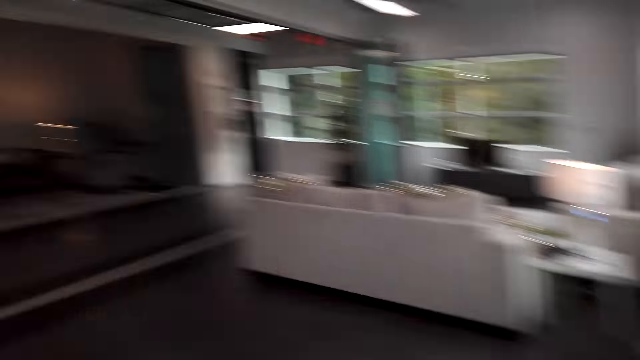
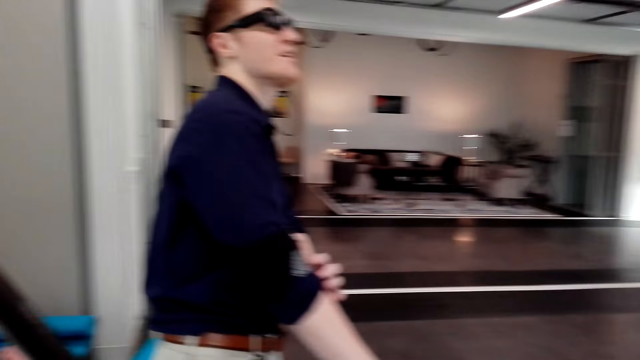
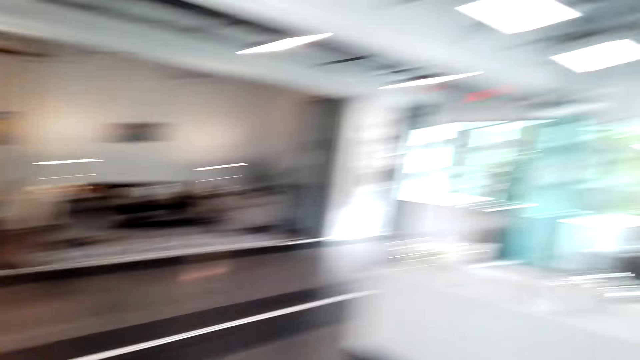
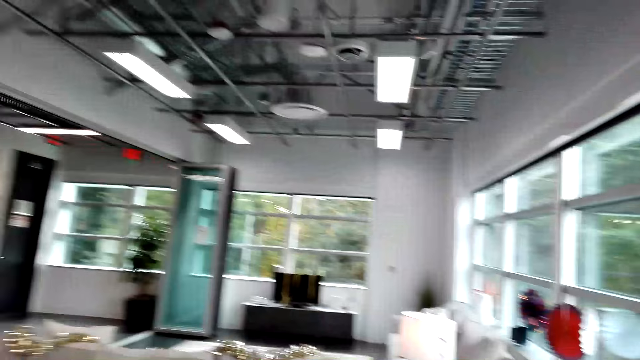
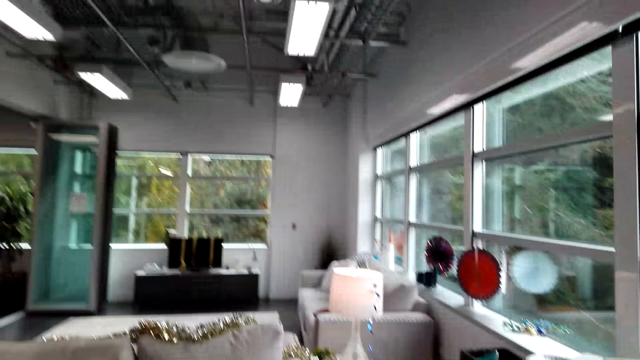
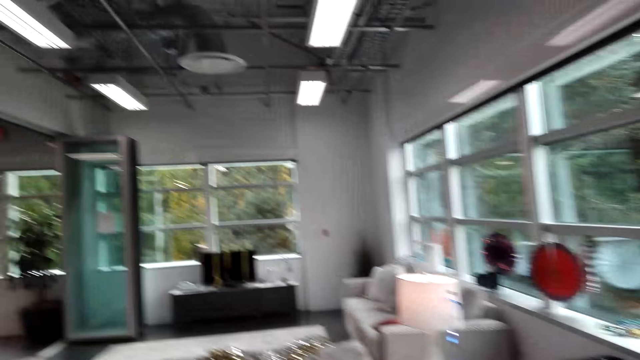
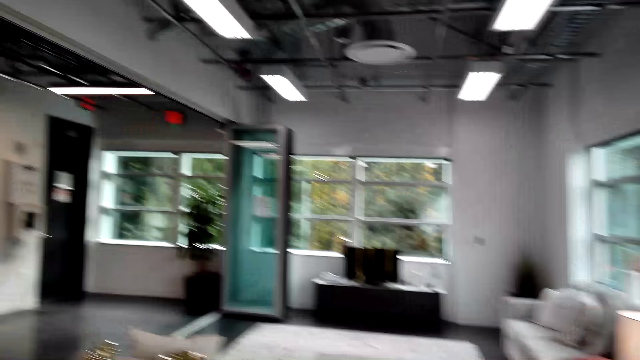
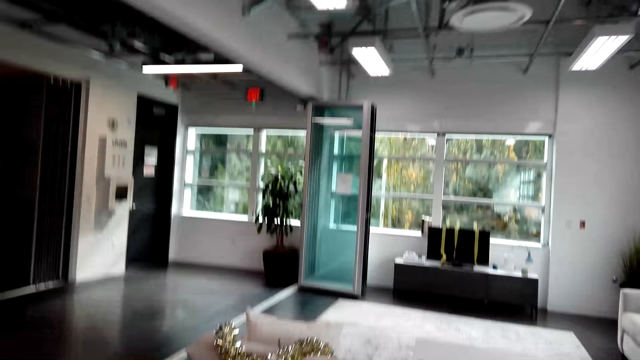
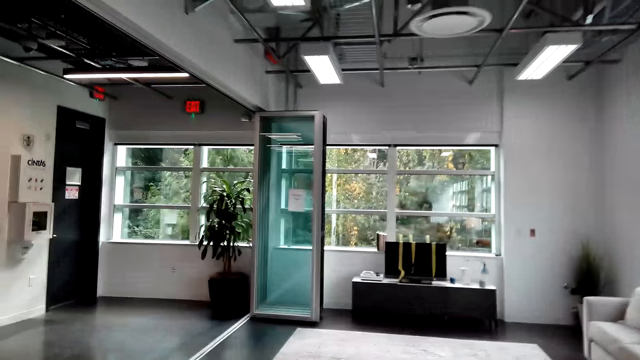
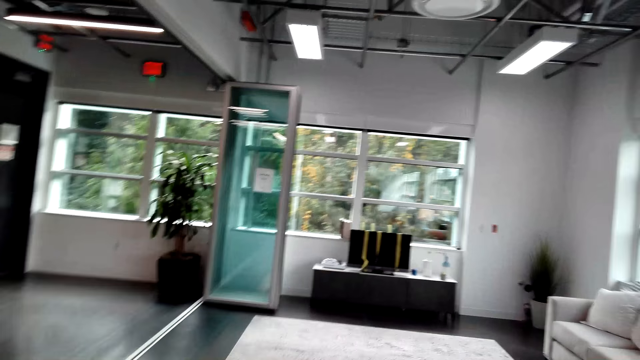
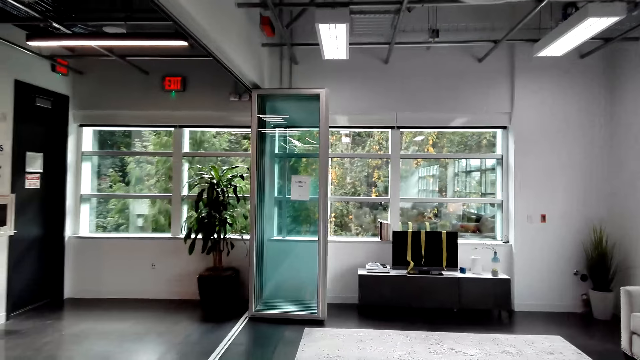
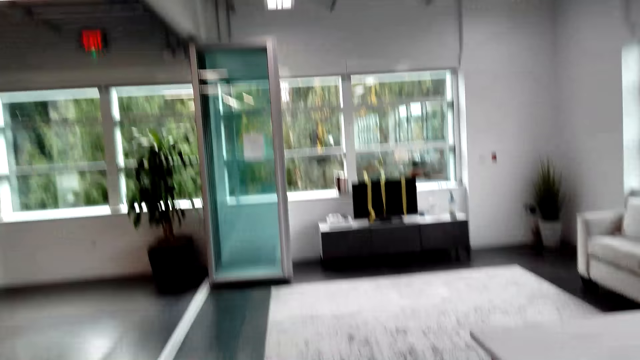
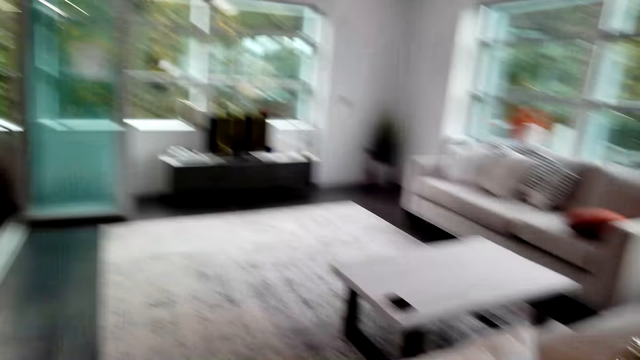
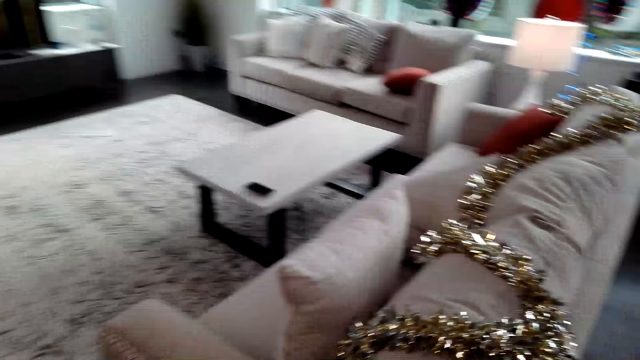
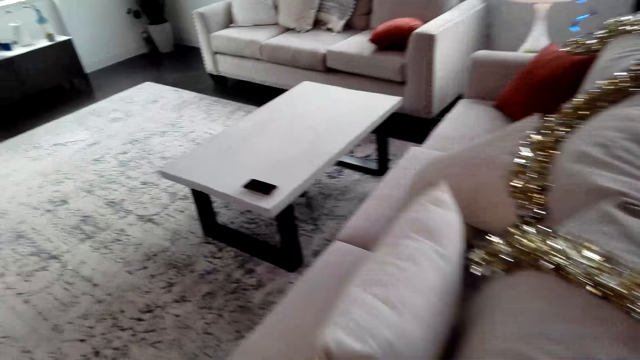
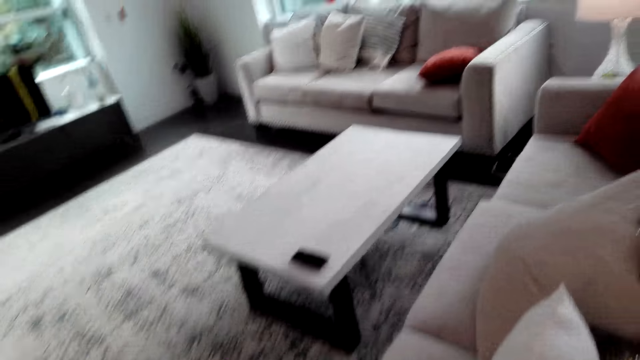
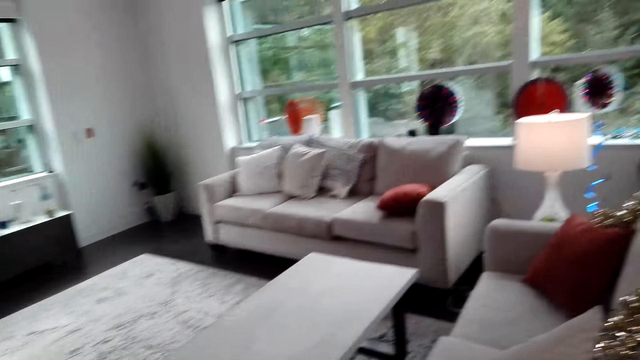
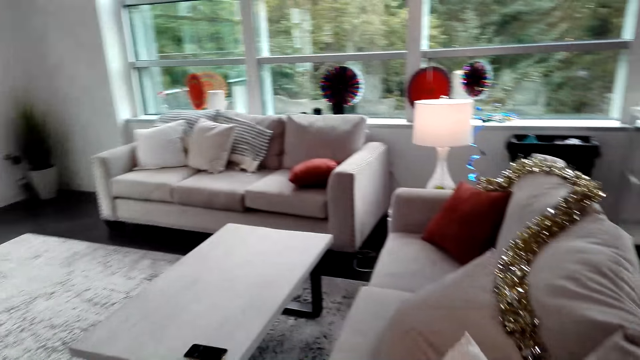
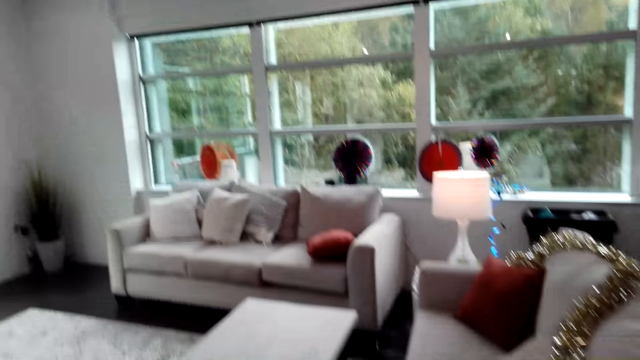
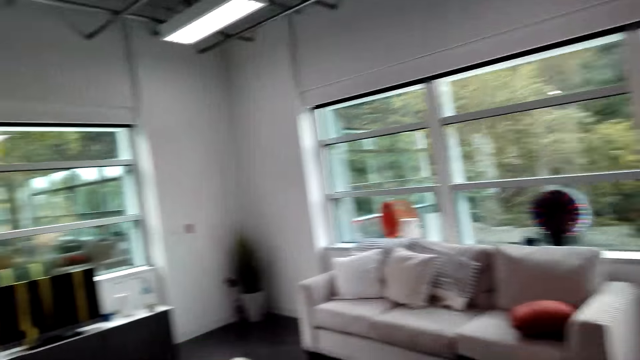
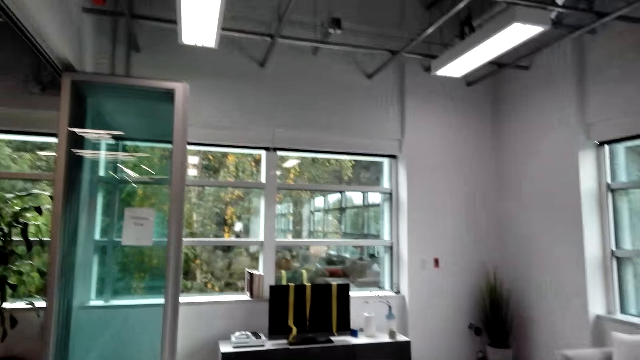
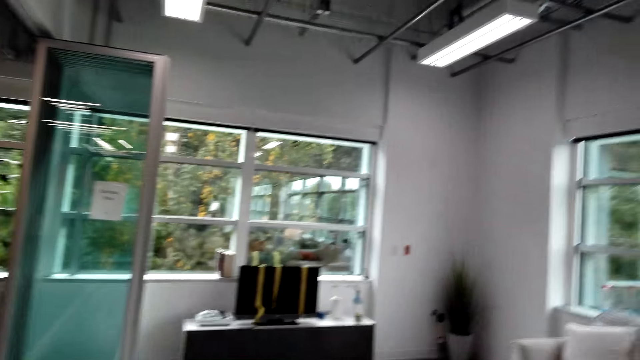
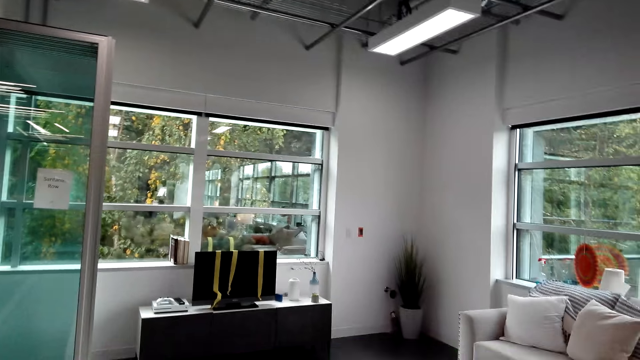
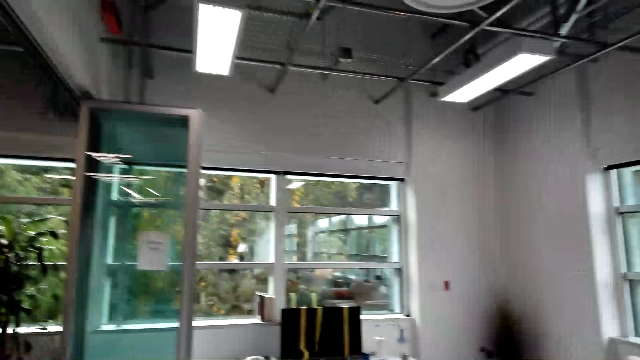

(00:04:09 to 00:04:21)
A man moves the hand. The camera wearer looks around. They walk around.

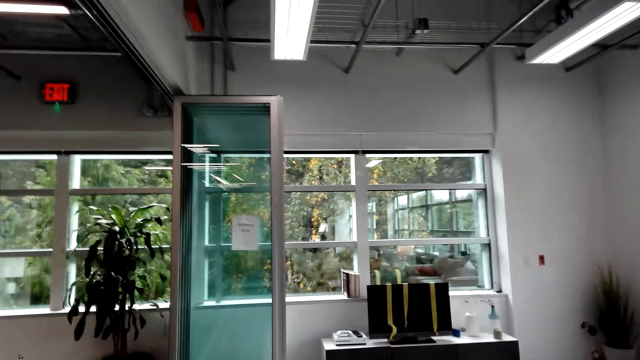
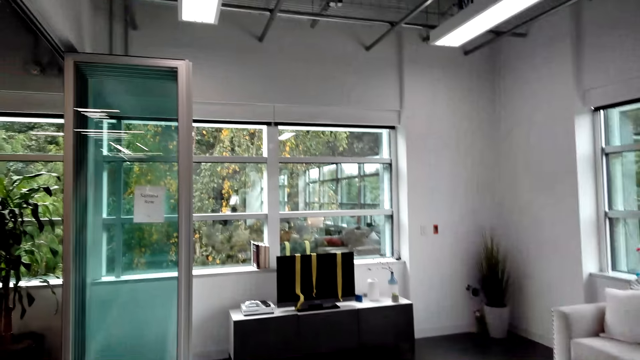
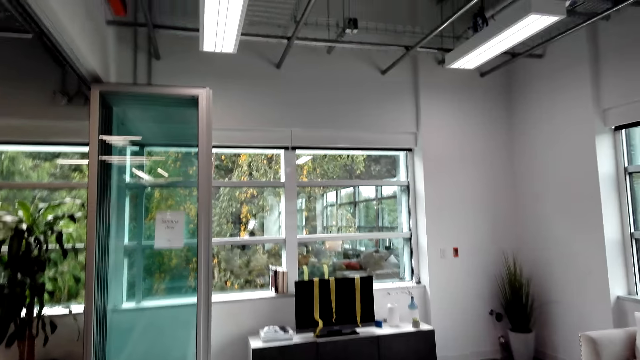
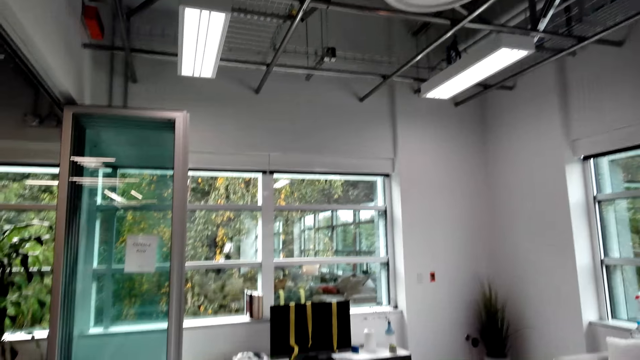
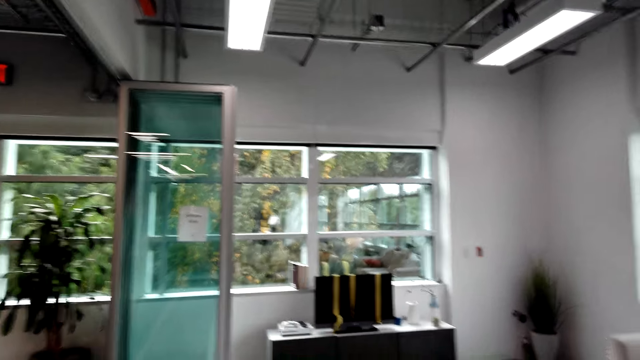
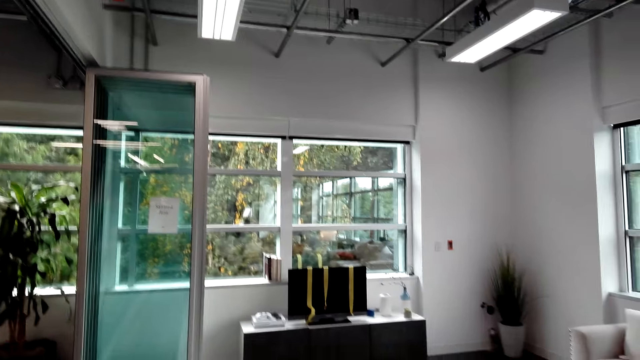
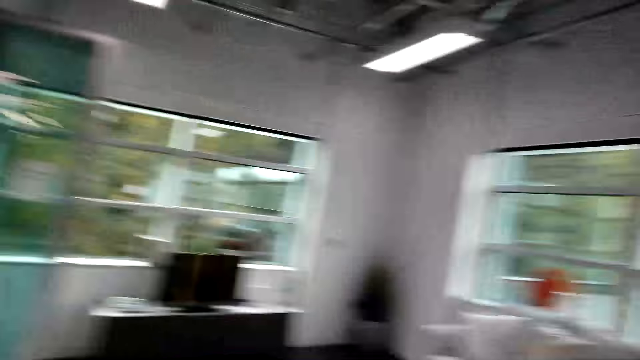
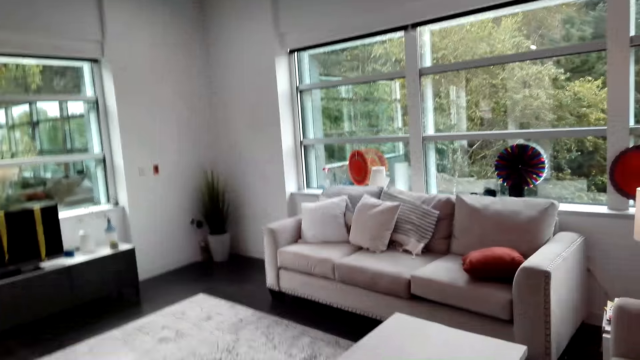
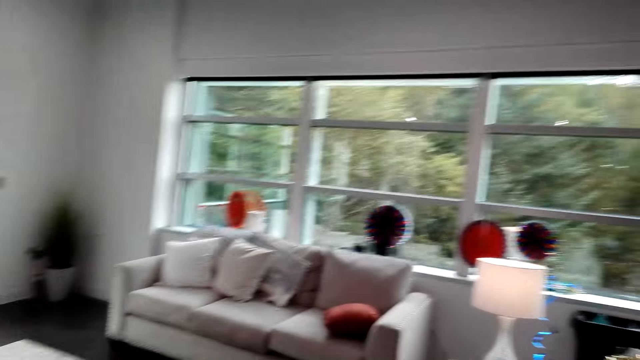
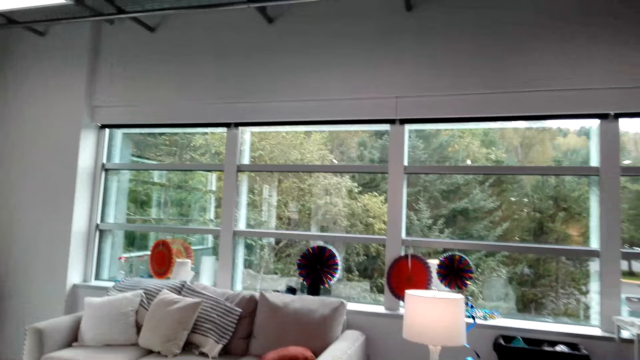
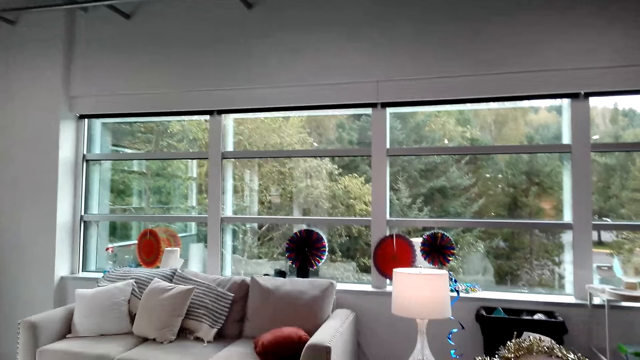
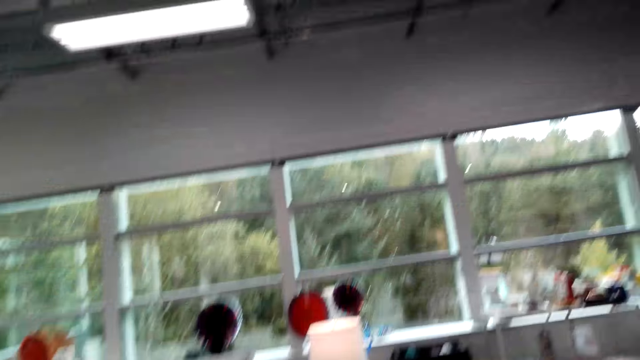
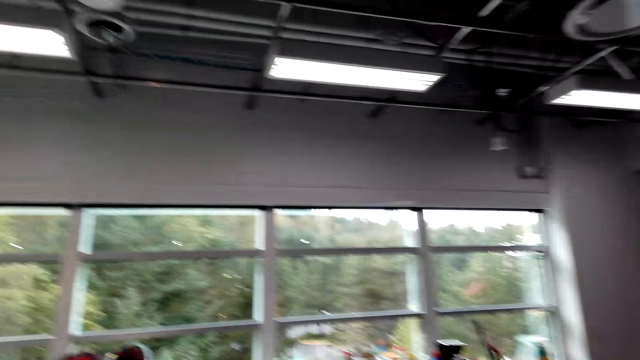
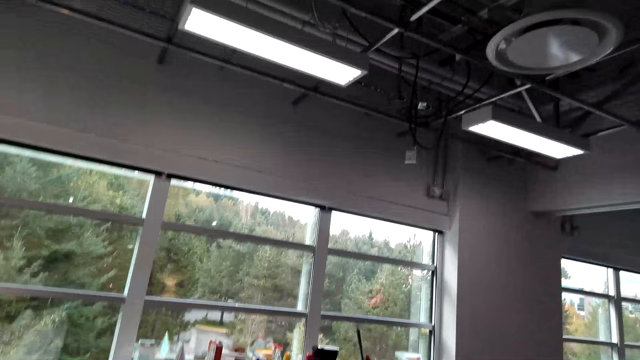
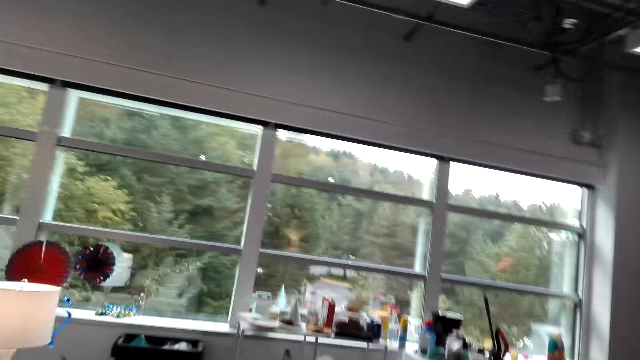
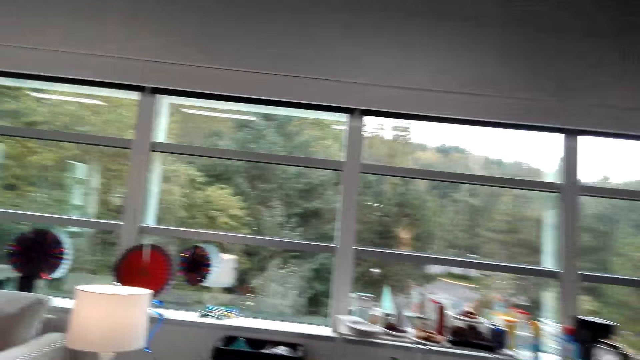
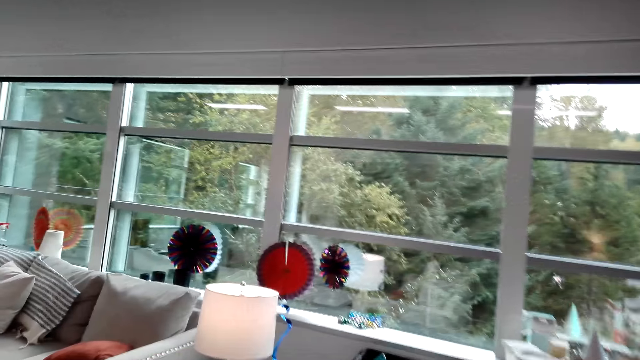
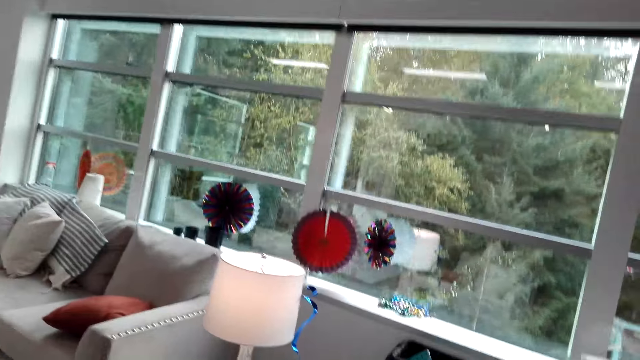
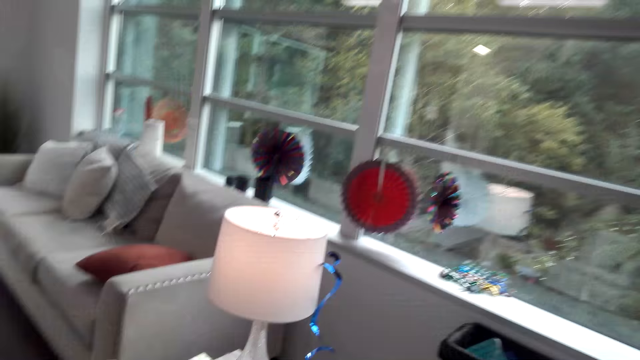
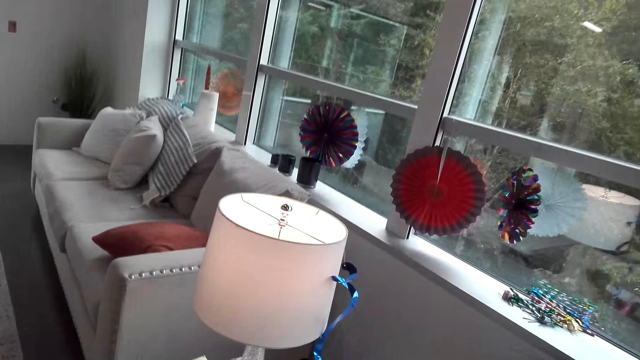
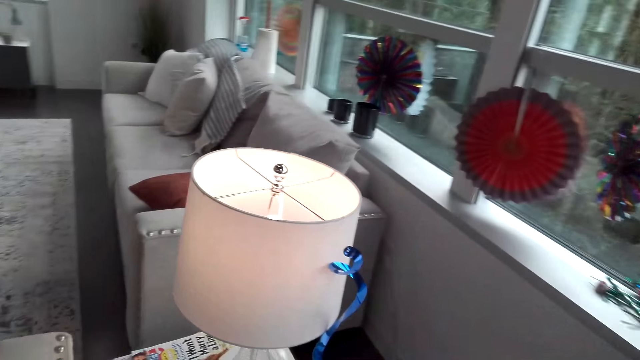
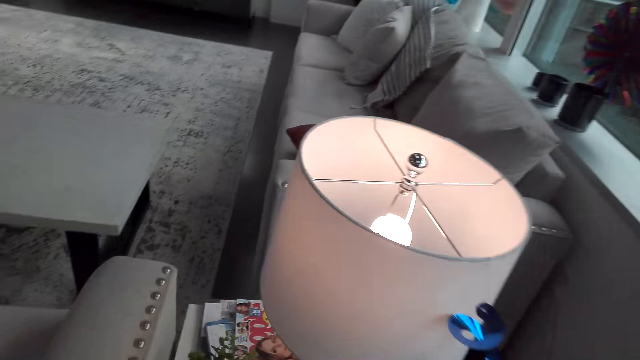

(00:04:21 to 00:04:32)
The camera wearer looks around the house.
